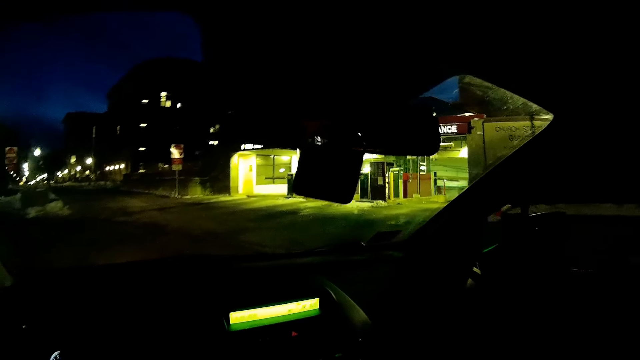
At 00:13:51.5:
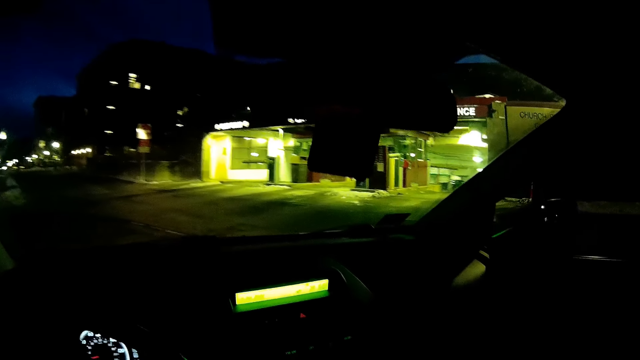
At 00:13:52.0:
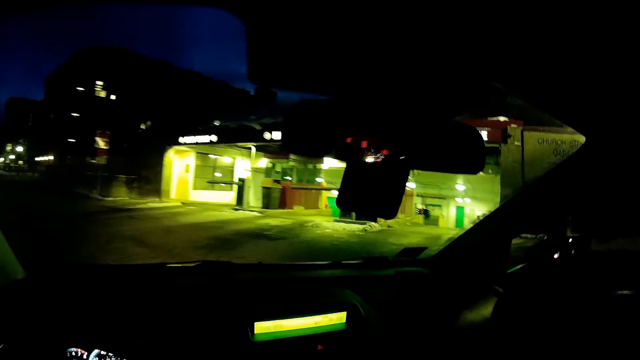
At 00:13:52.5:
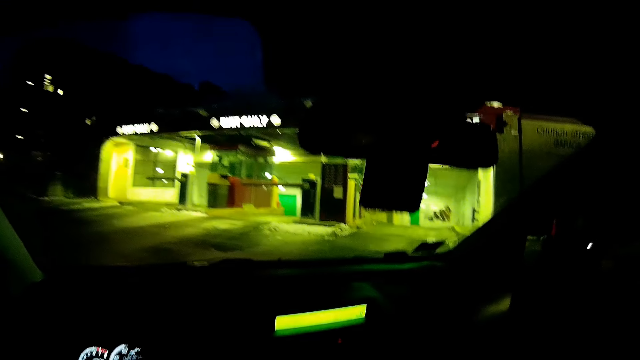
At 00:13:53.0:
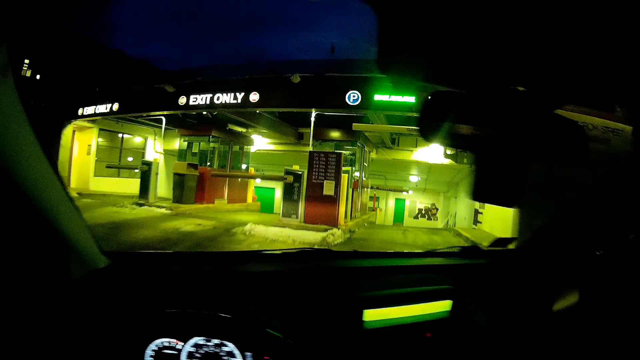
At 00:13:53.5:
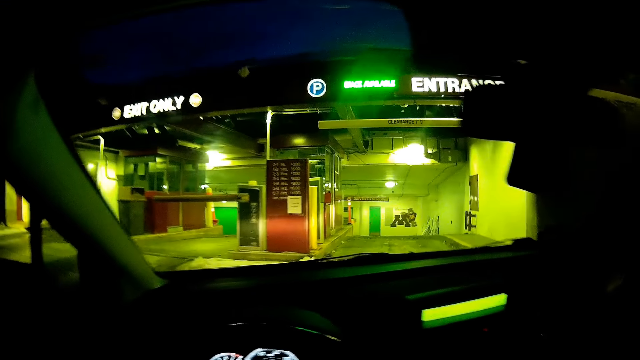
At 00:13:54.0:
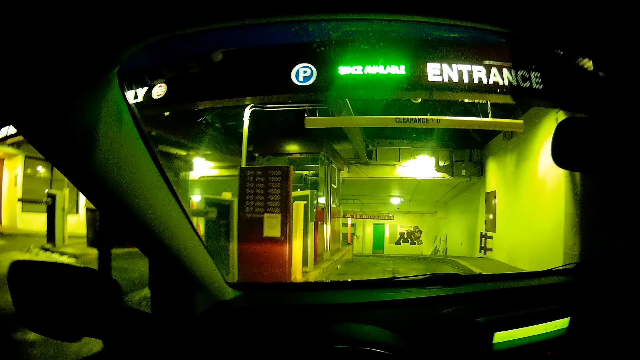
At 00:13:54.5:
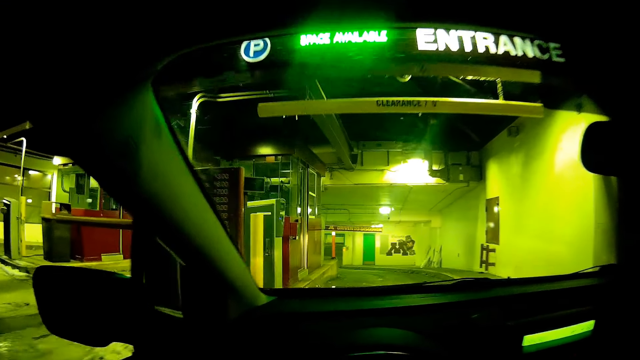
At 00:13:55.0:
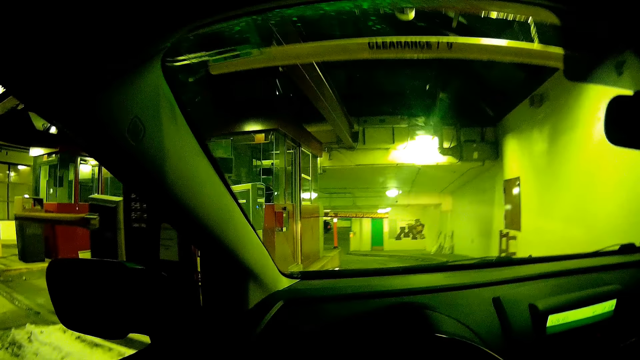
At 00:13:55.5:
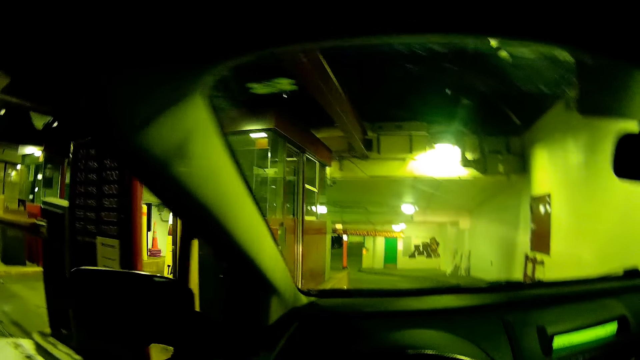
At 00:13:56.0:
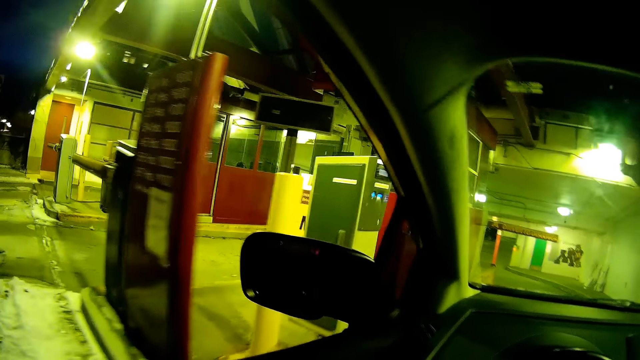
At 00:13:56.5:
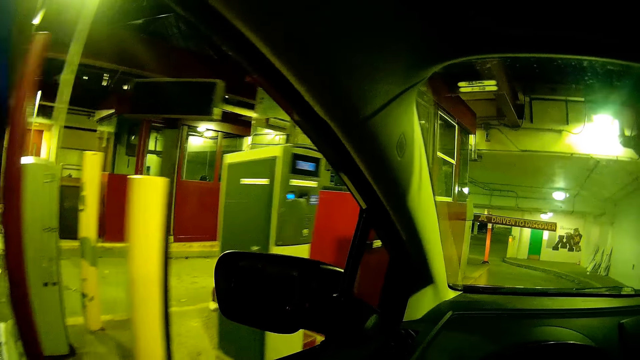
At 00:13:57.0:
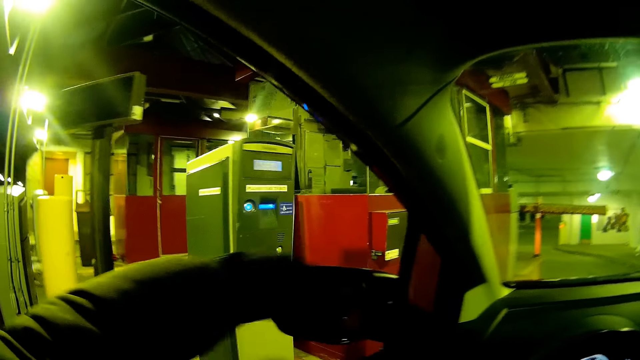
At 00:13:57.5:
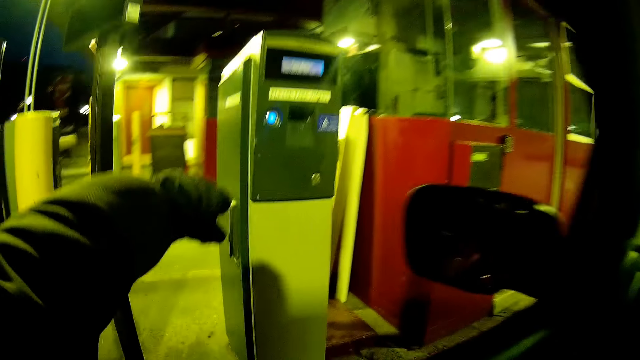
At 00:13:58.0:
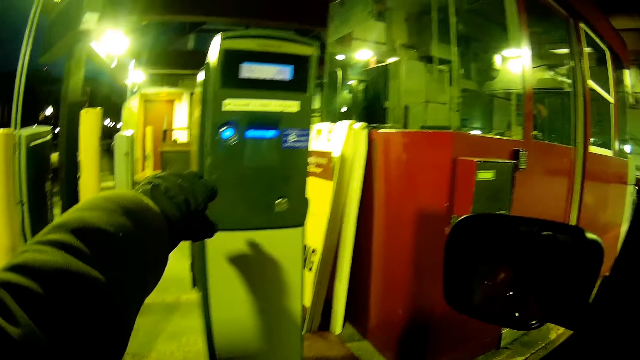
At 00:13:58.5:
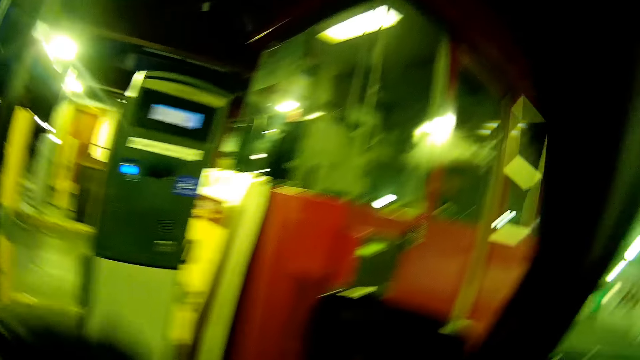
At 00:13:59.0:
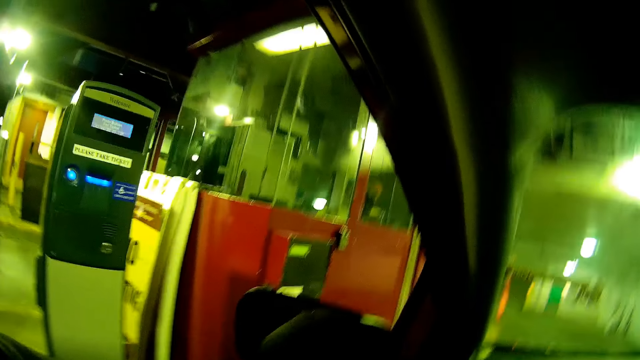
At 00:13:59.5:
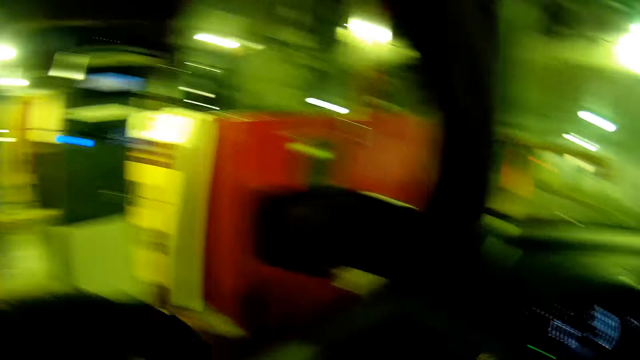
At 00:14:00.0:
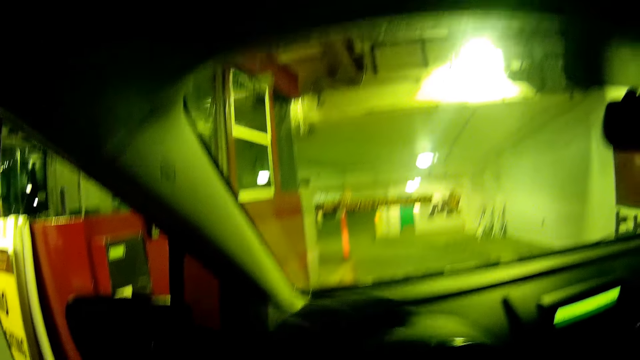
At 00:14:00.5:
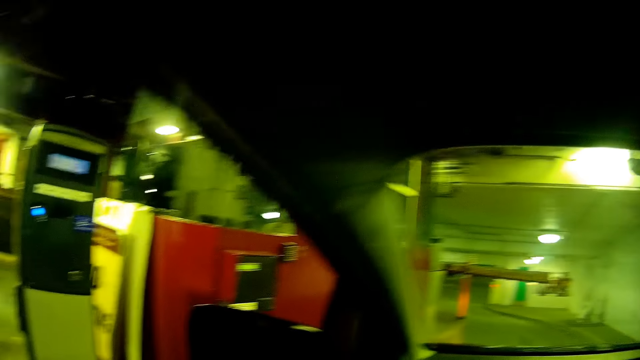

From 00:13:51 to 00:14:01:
The camera wearer drives the car in the building parking lot. They enter the parking. They point at the teller parking machine.

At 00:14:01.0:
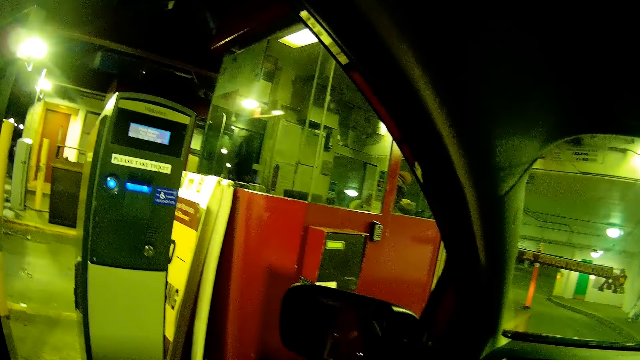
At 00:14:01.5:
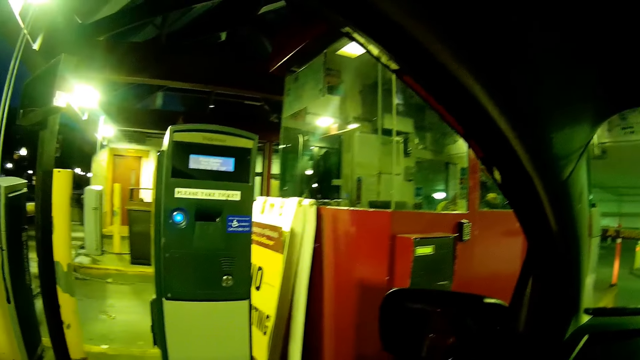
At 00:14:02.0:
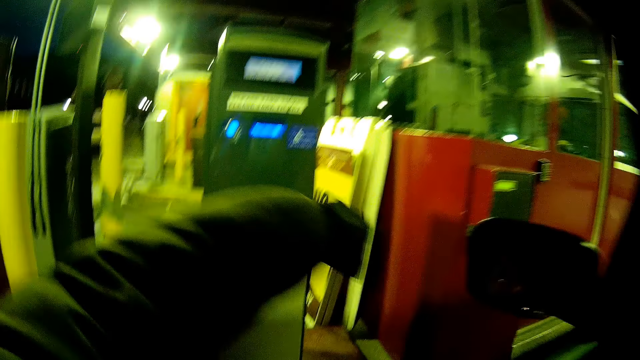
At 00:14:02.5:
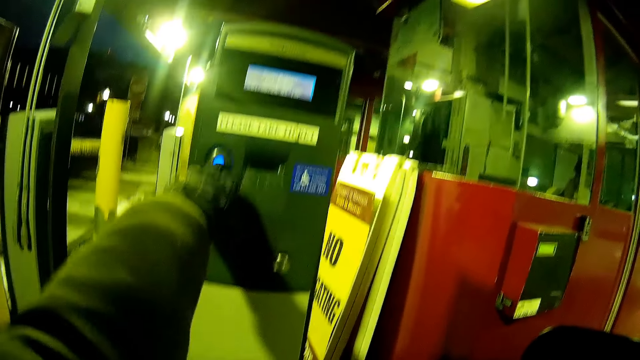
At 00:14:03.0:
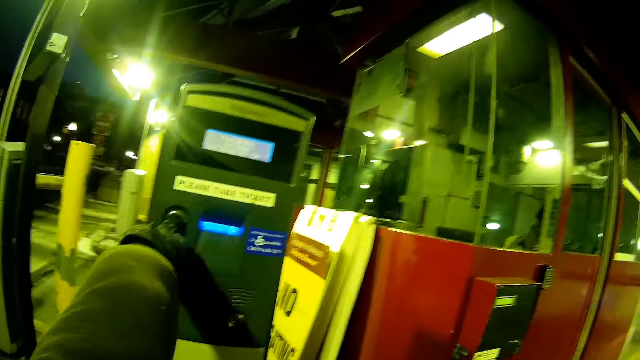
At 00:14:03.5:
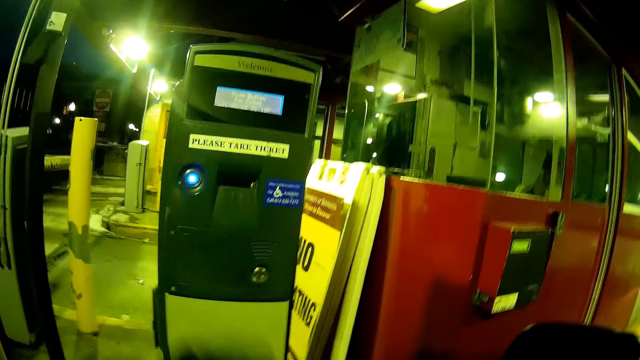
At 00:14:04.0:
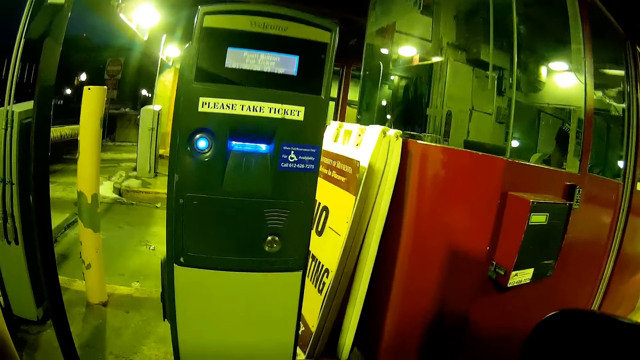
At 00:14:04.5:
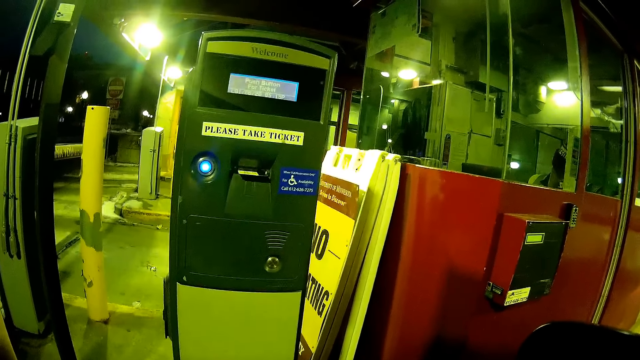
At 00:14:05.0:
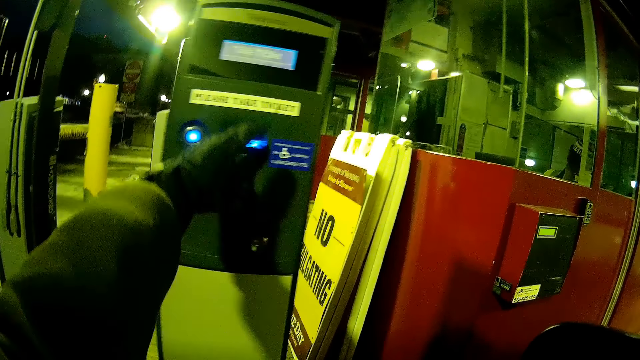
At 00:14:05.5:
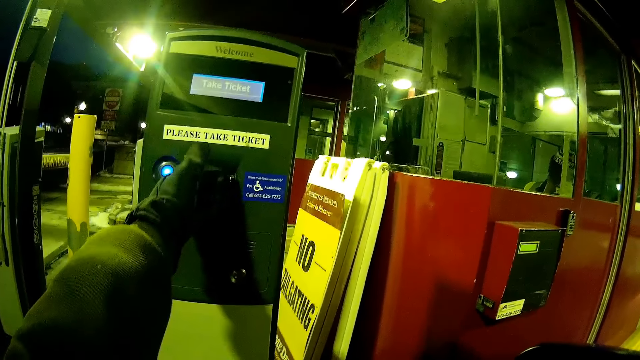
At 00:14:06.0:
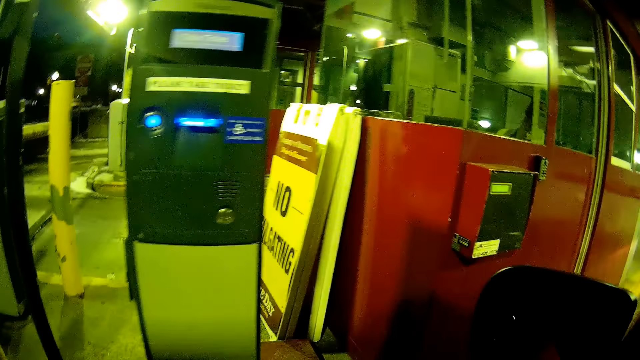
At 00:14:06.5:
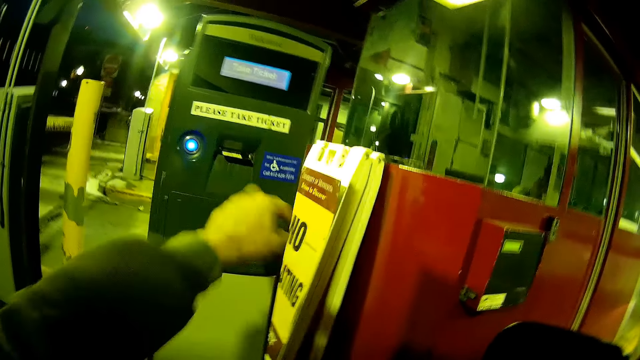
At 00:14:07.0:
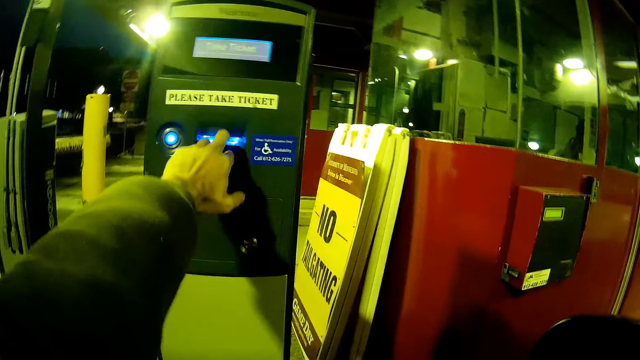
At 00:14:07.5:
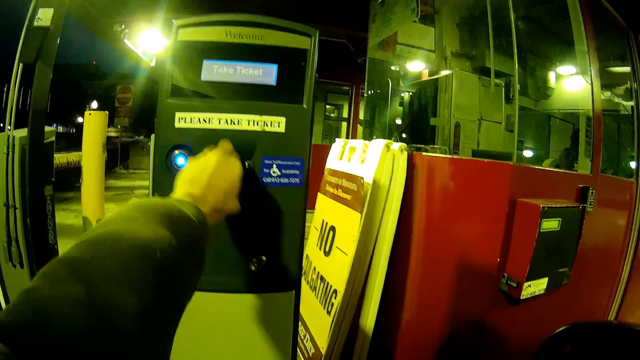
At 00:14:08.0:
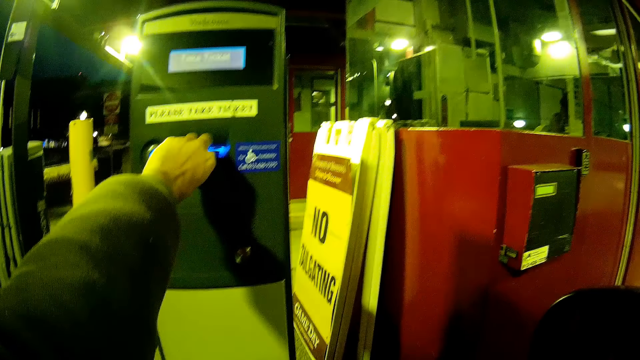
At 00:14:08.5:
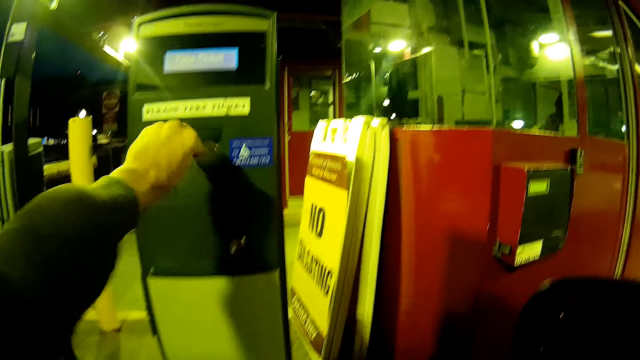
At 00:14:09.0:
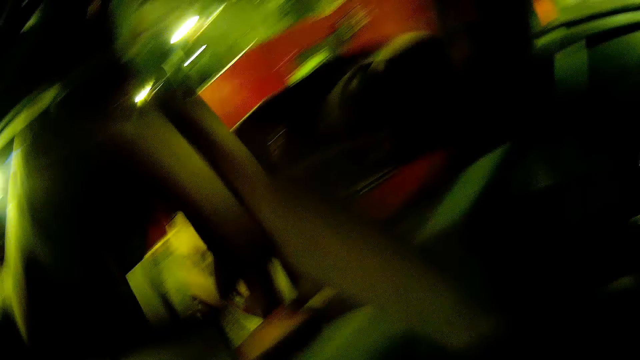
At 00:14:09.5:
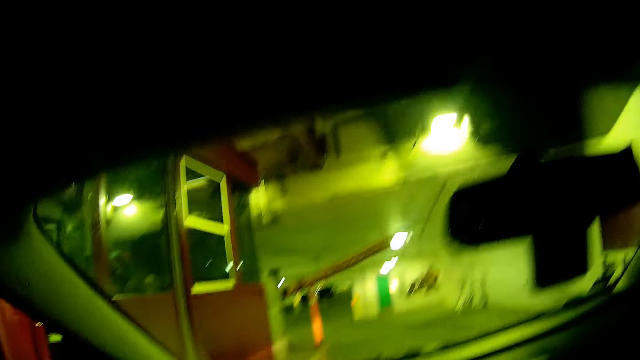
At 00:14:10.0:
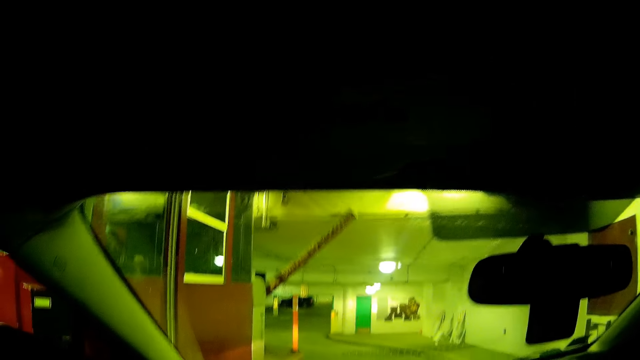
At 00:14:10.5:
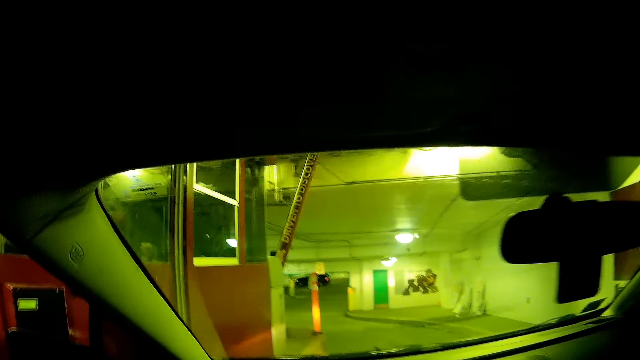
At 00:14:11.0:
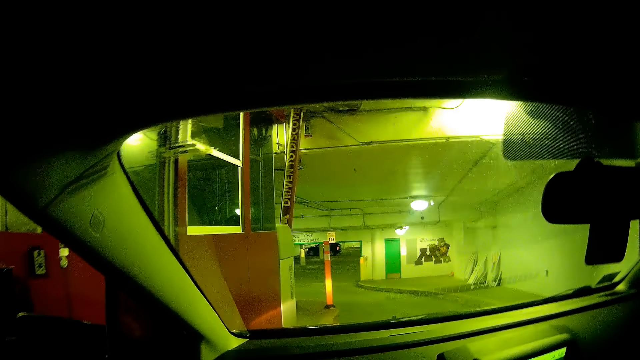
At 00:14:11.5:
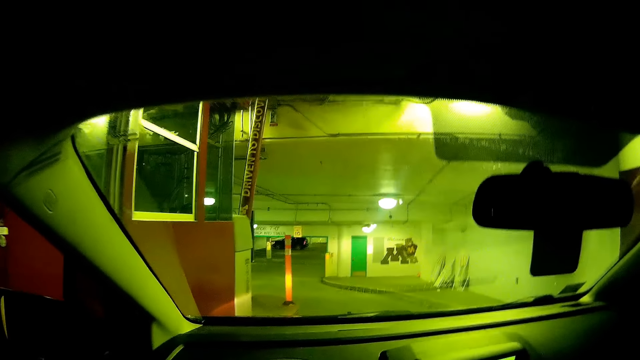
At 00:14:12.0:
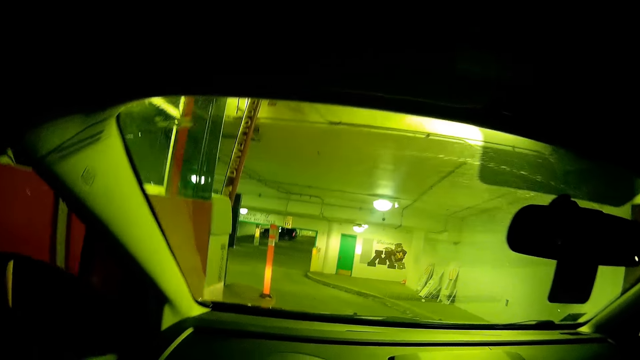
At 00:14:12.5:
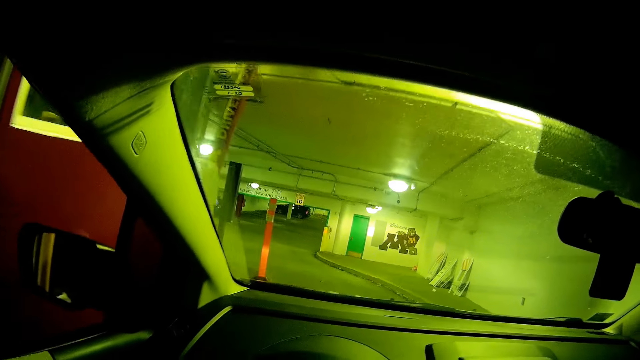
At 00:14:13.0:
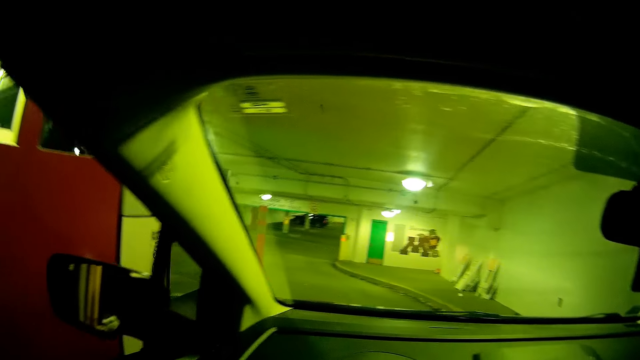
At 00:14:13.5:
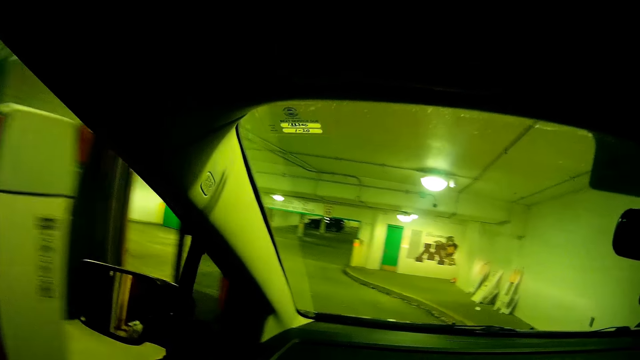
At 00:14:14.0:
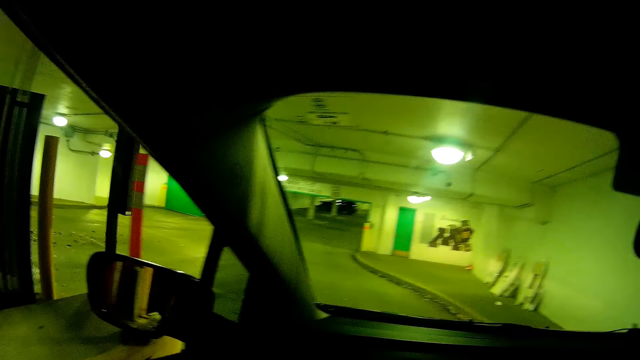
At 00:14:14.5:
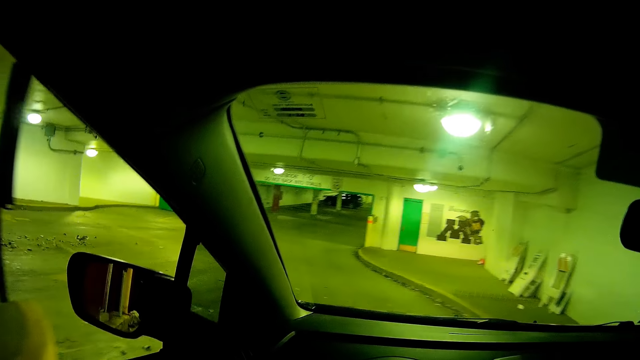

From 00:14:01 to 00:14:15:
The camera wearer presses the ticket machine. They pick up the card from the parking teller machine. They drive the car in the building parking lot.
